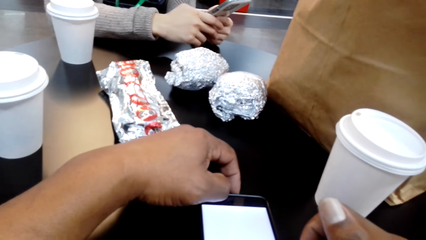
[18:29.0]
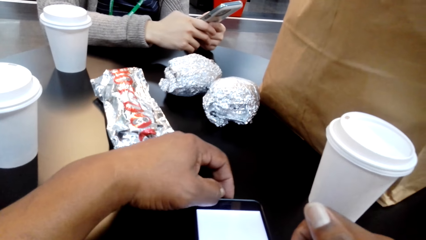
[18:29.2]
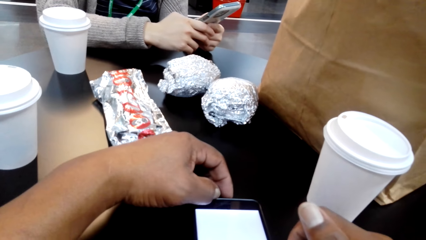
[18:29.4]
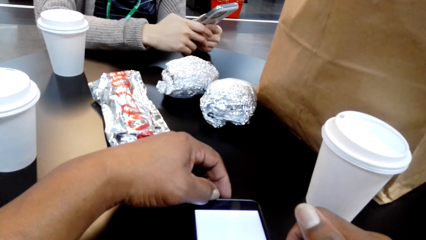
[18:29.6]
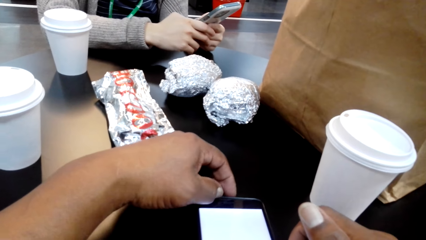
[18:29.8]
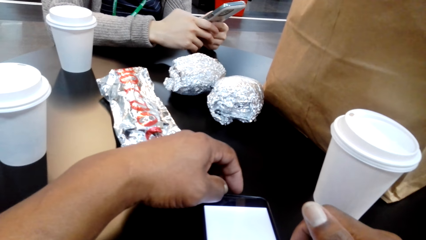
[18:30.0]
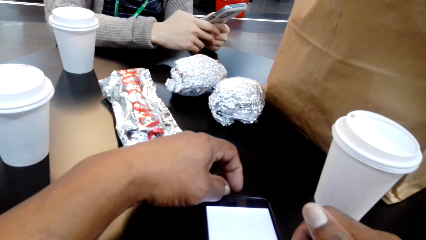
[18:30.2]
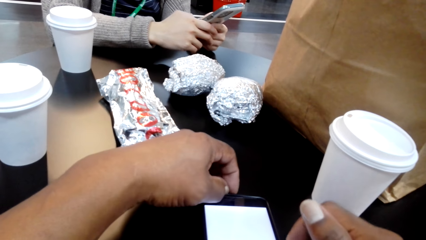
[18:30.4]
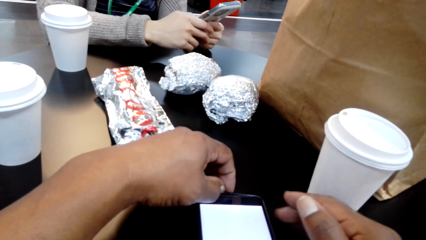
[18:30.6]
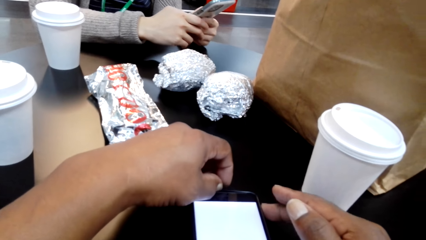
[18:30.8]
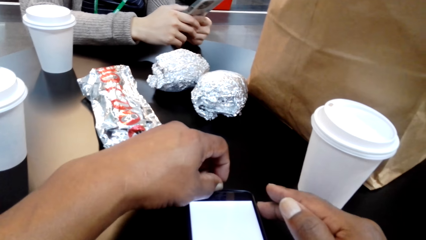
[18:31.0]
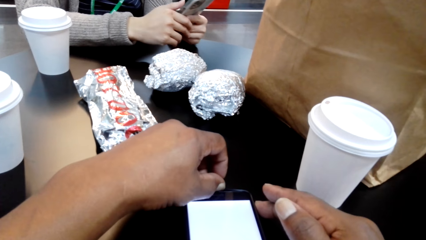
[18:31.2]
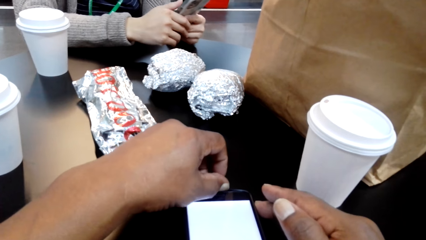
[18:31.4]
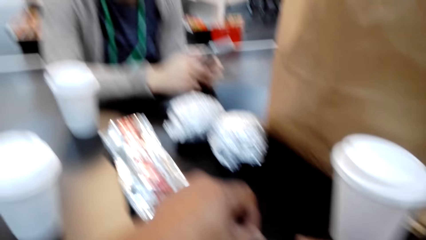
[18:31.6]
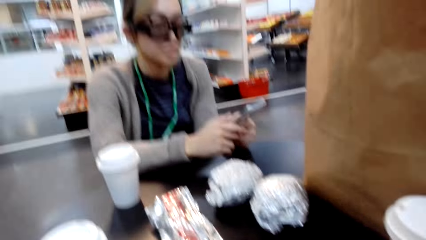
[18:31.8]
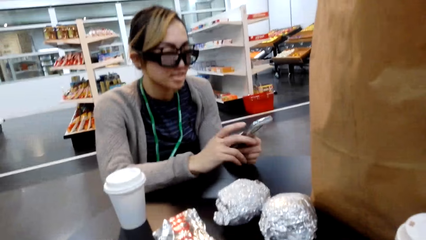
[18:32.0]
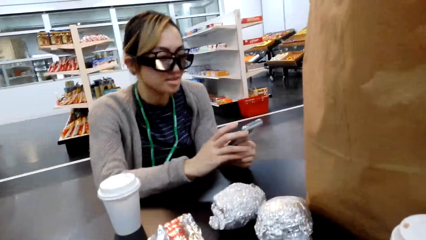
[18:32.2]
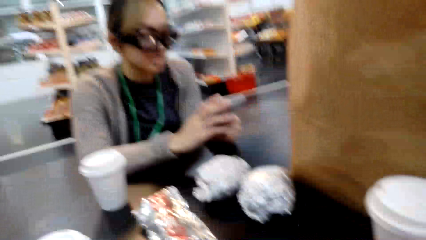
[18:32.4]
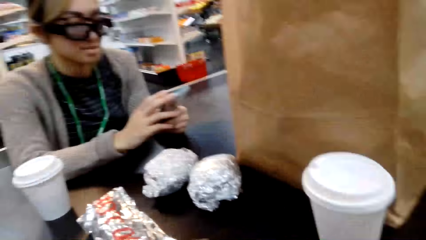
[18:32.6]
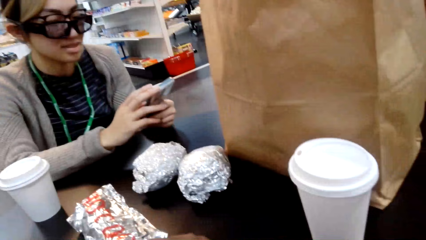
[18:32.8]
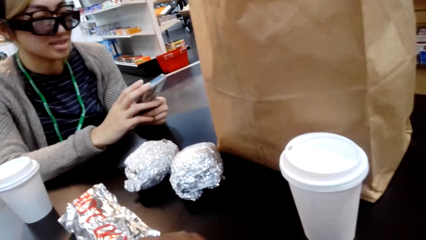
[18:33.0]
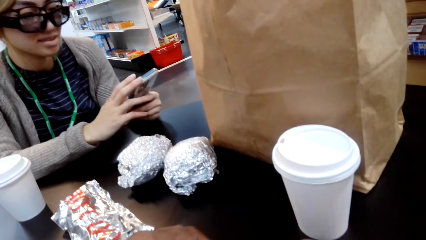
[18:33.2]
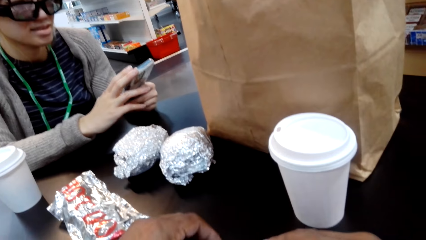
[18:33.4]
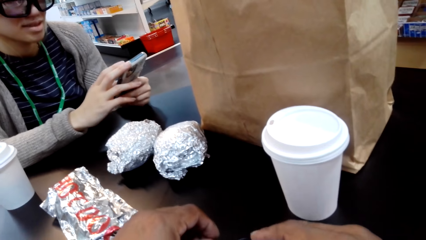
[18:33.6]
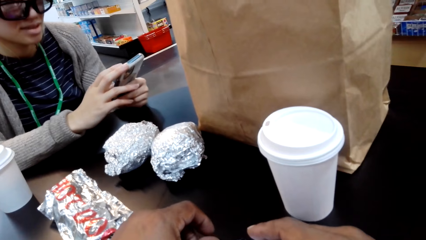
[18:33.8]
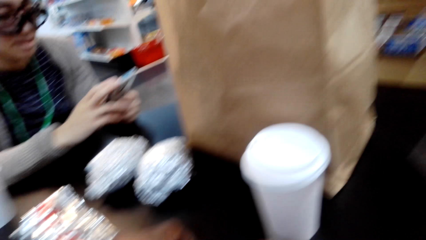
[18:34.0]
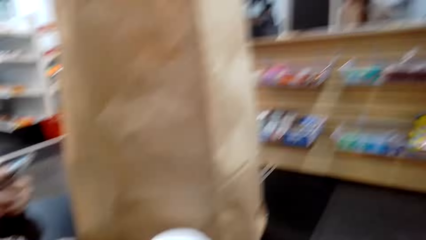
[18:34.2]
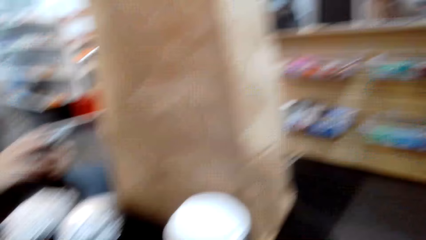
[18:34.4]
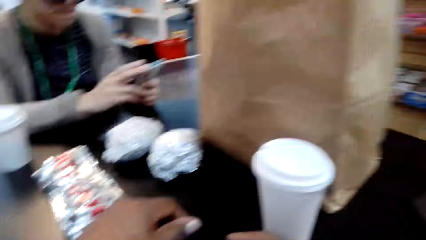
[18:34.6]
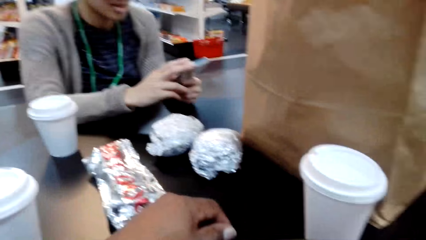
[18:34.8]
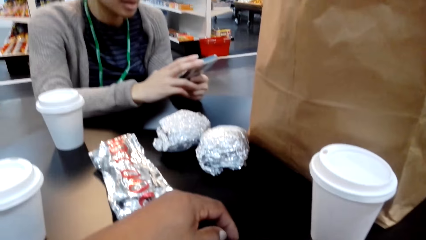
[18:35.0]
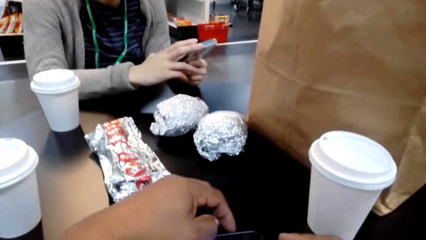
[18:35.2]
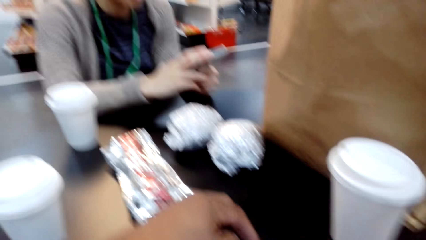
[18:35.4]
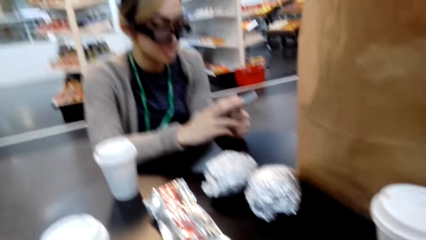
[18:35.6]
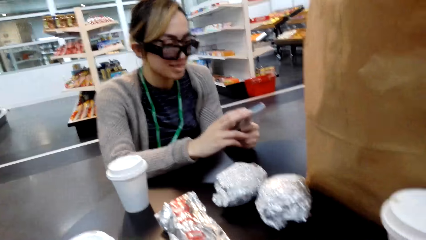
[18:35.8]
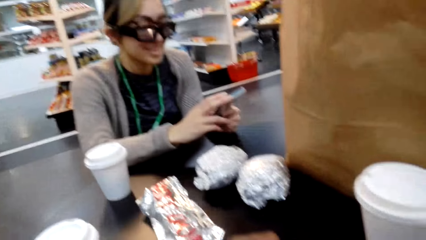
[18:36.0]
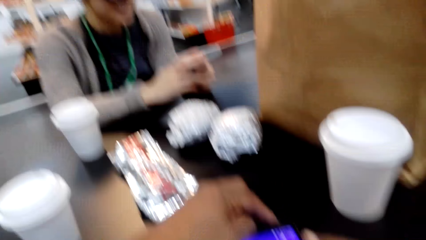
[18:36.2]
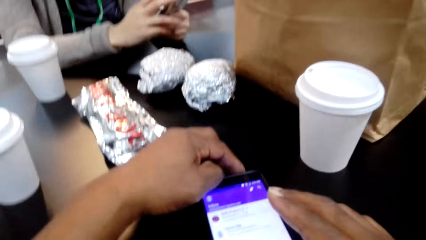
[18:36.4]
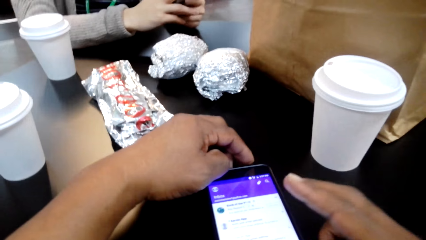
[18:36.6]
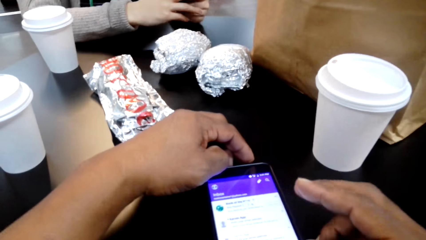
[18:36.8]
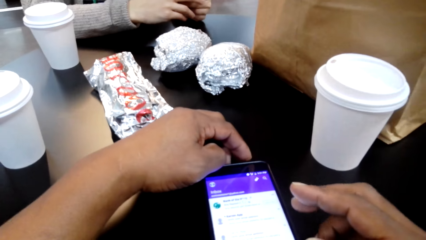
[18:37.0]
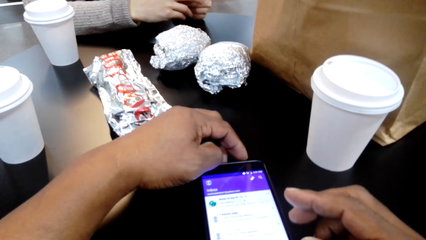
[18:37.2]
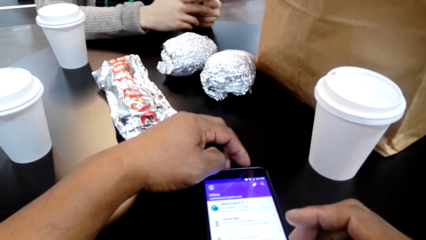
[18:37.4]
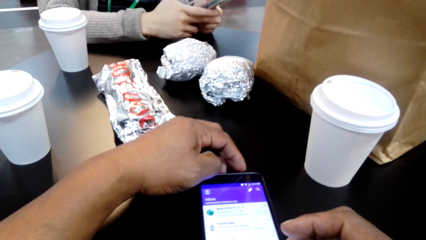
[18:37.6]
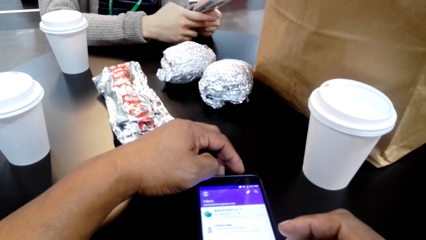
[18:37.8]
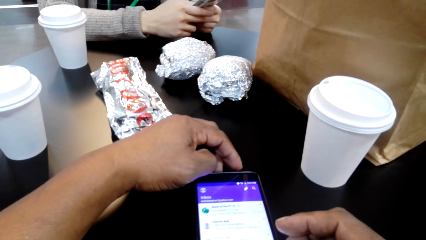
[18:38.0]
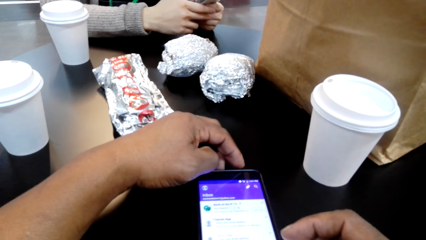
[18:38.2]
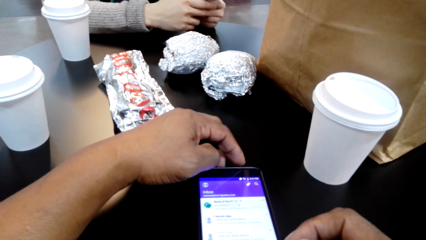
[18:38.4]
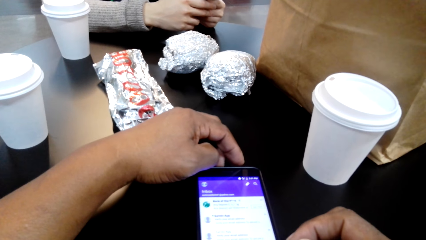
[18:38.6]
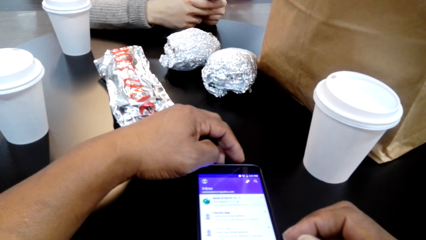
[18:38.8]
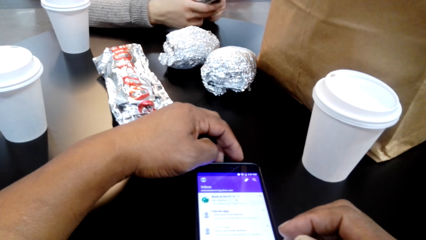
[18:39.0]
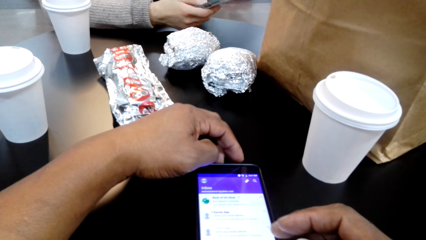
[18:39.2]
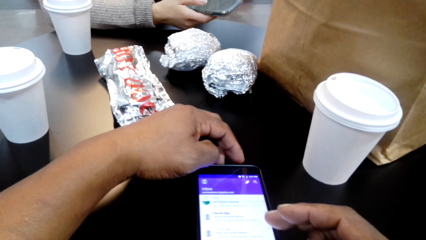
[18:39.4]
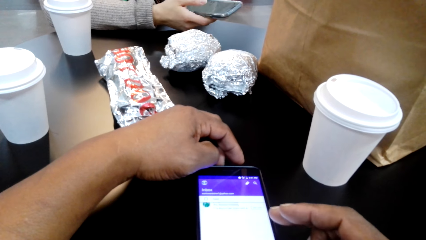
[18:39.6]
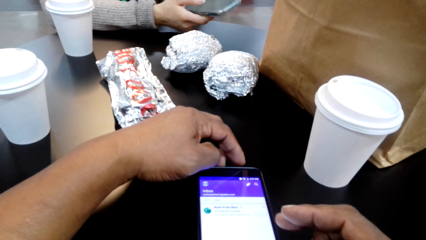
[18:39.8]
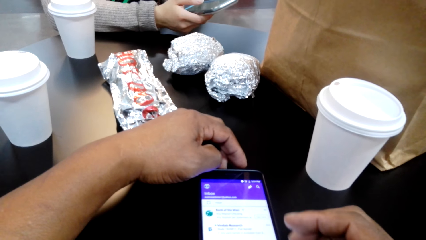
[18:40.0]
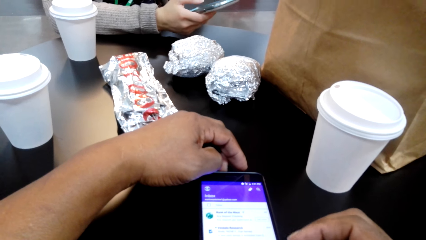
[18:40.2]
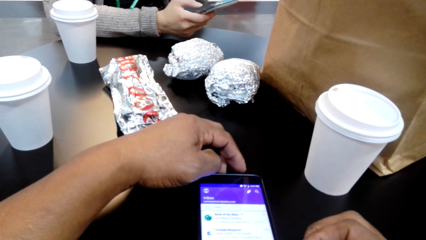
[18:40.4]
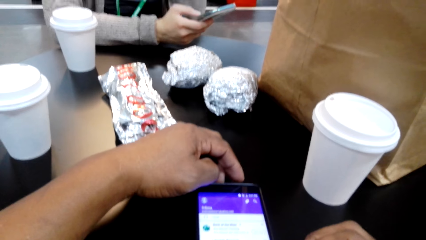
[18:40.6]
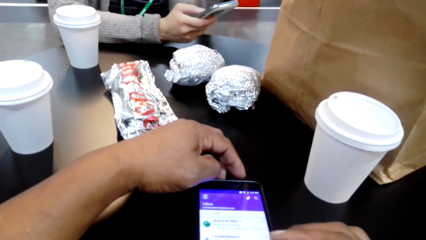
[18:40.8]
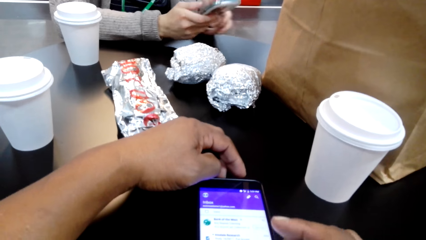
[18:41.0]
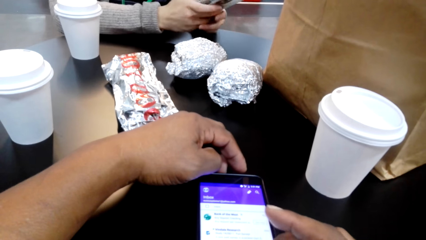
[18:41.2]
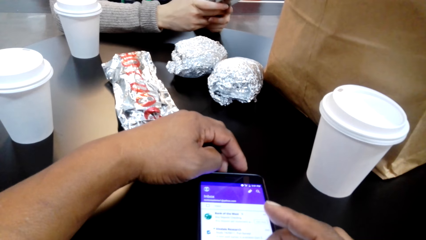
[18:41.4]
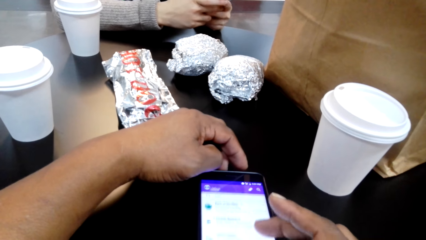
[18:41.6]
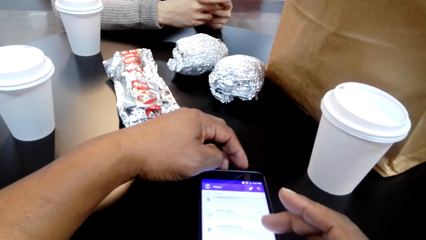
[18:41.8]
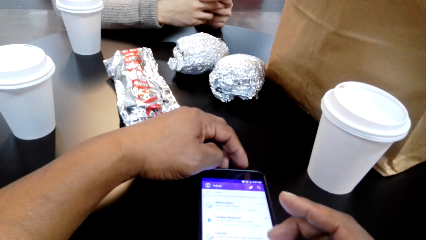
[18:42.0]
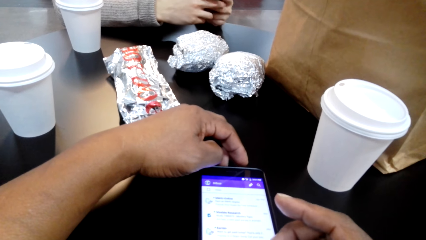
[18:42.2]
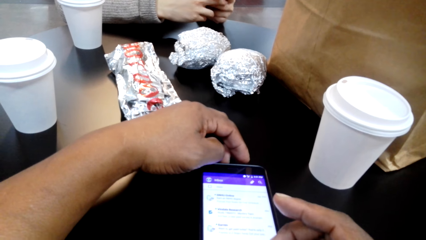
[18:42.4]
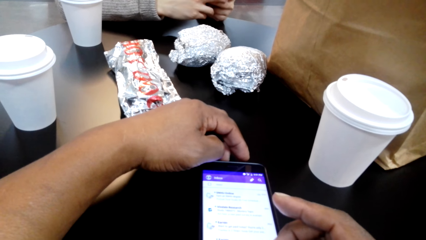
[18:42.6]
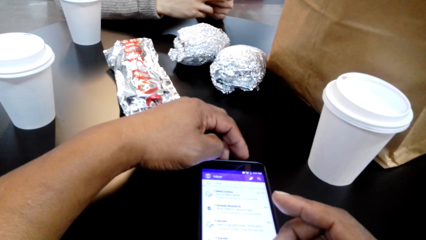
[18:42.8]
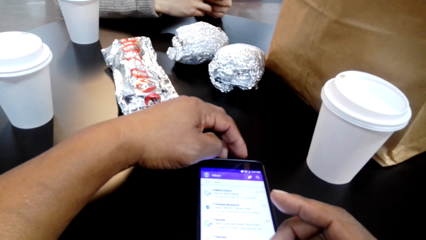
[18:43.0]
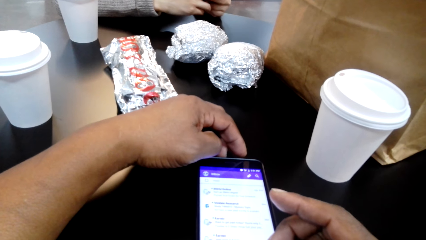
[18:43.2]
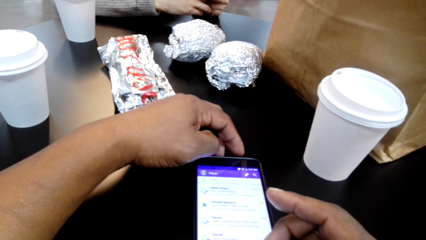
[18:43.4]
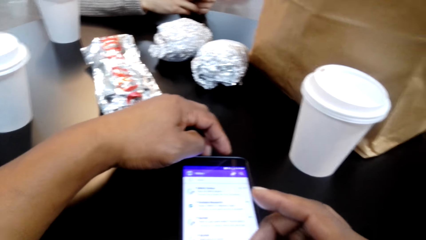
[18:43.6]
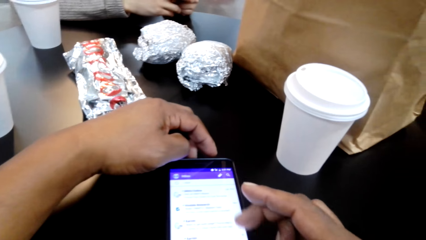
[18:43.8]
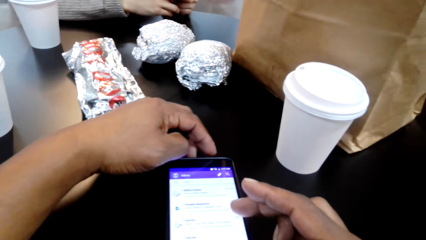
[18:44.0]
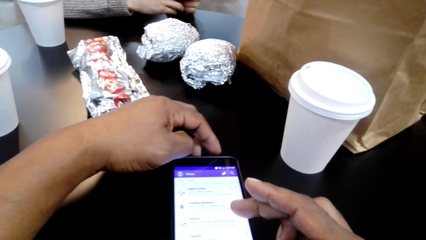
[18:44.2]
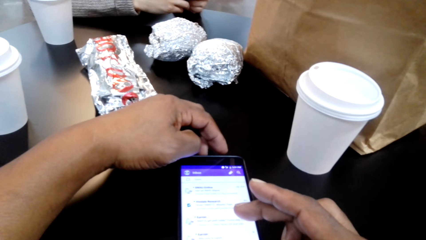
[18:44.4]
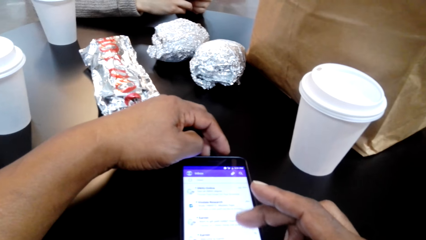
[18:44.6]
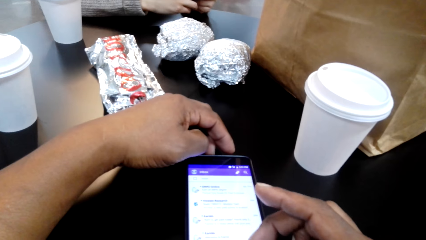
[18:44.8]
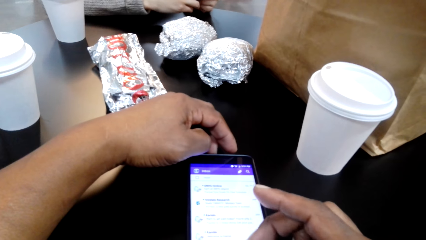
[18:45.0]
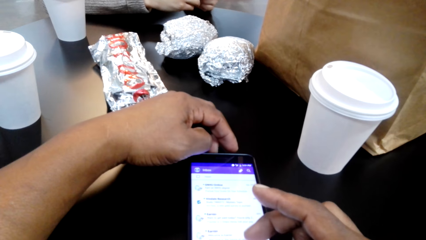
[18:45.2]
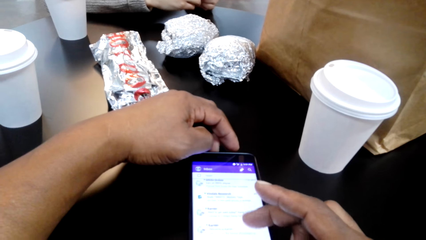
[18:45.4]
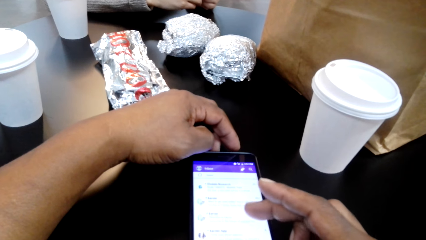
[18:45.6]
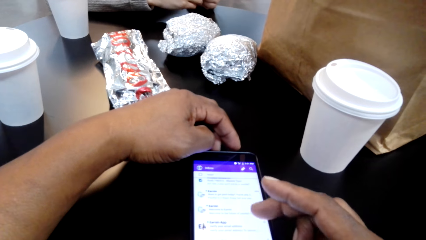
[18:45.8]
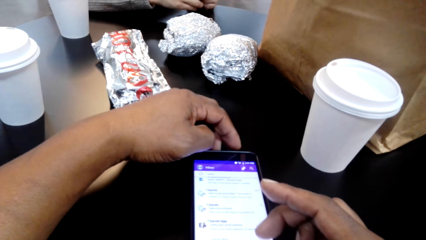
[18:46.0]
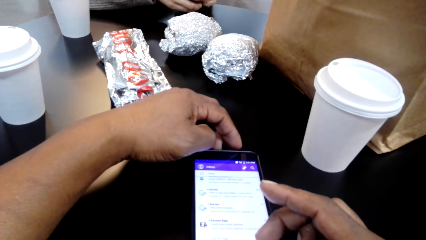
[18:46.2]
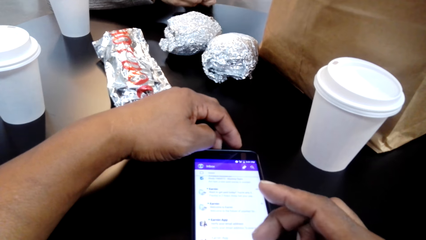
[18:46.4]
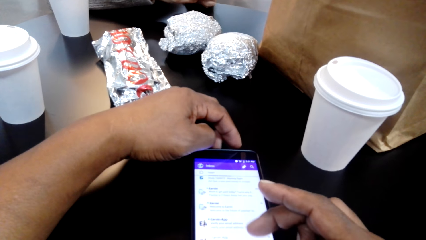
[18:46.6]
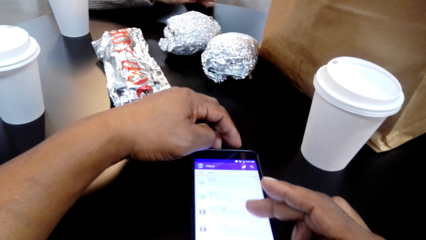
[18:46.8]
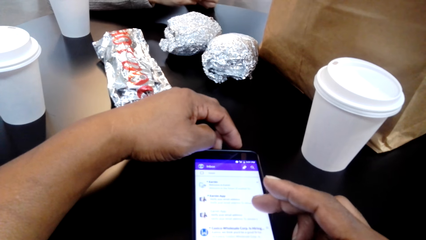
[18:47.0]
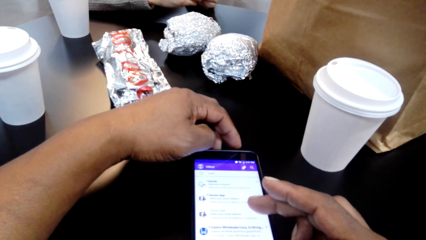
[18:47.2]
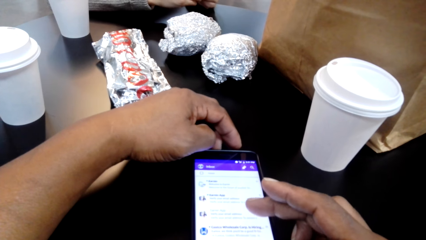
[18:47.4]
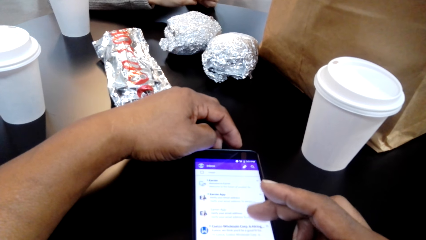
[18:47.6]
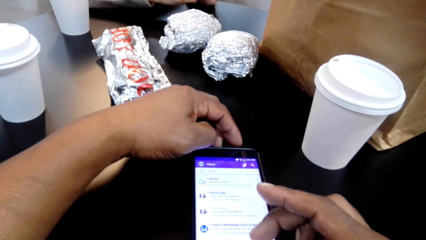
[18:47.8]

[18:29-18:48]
The camera wearer operates the phone. They dial the phone. They clean the phone. A woman holds a phone. The camera wearer holds the phone. They scroll the phone.
